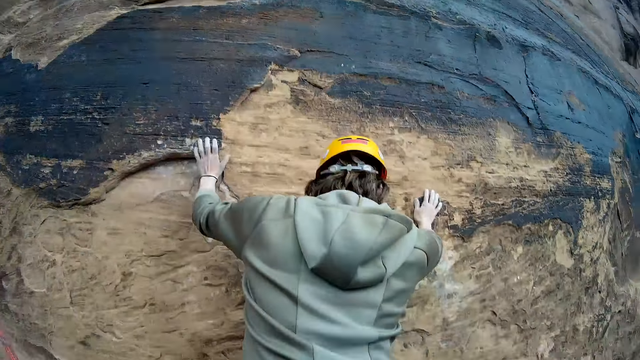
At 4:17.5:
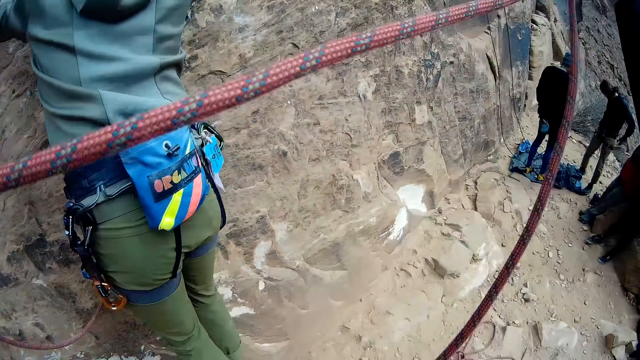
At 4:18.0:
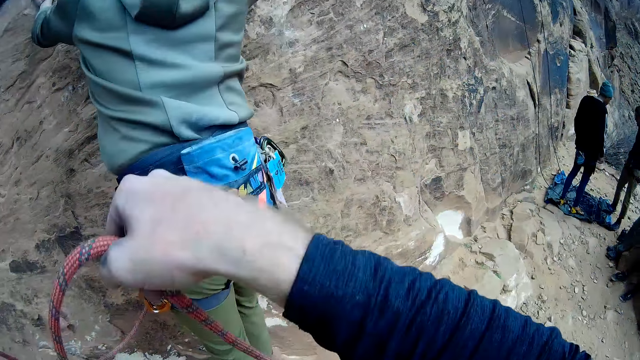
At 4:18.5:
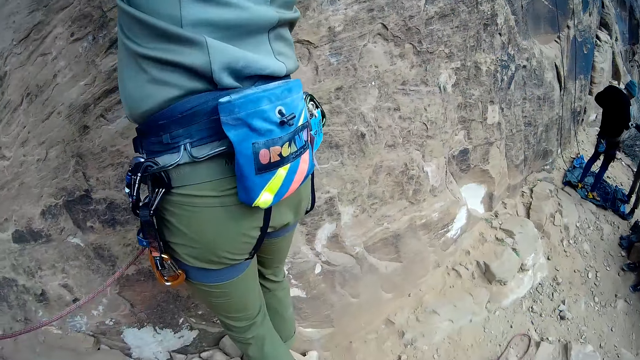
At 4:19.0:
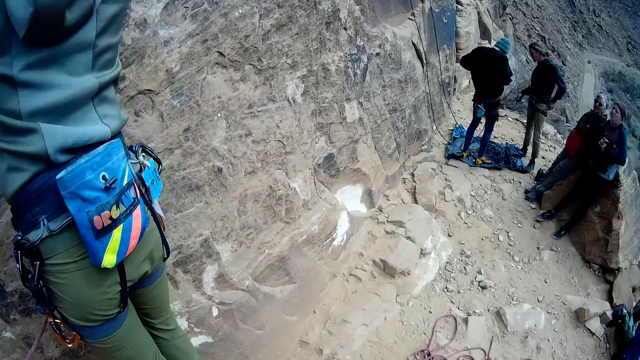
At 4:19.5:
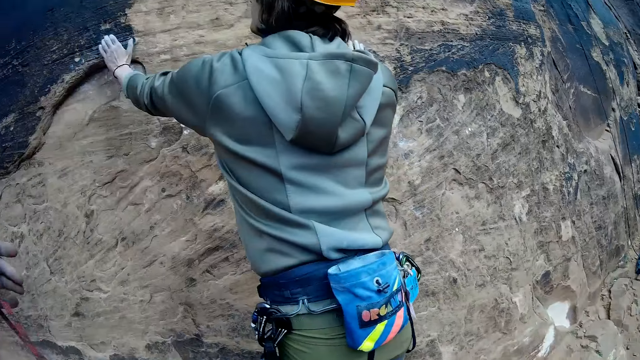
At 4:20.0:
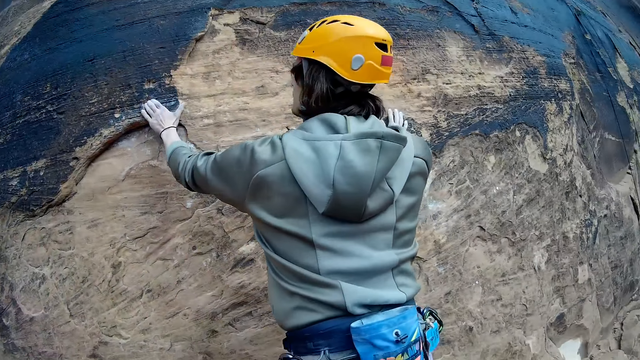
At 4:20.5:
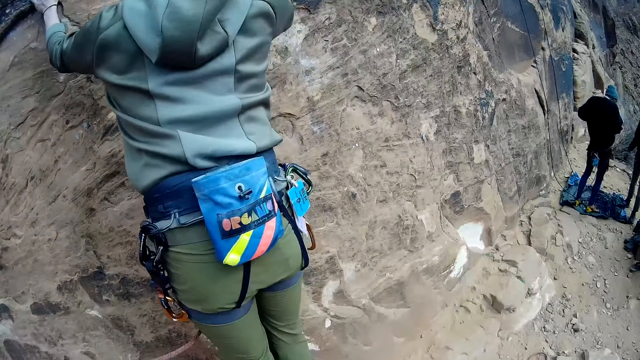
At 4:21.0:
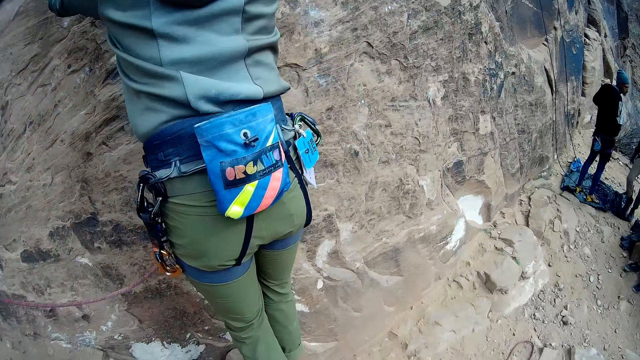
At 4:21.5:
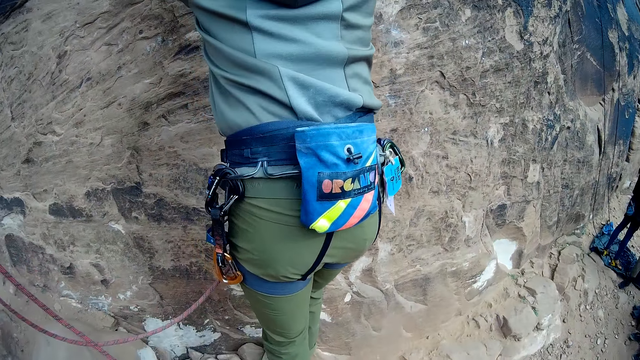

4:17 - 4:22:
A man climbs on the hill. The camera wearer raises the rope high.

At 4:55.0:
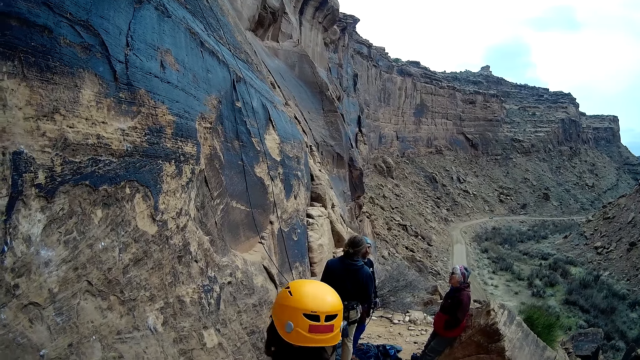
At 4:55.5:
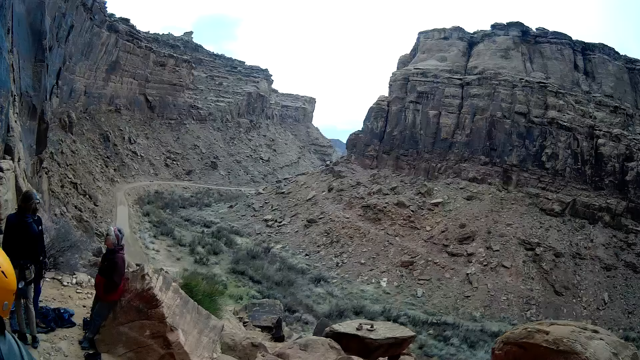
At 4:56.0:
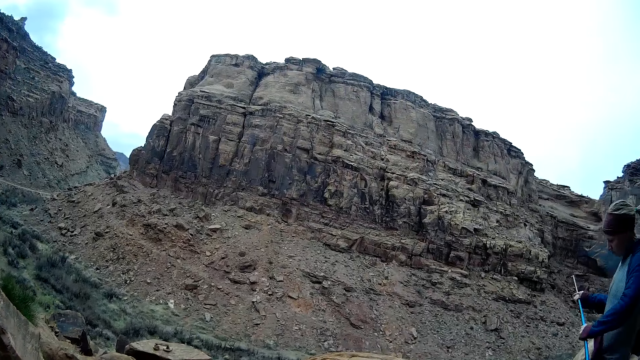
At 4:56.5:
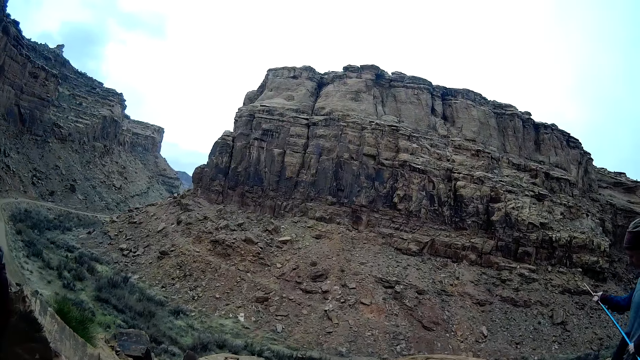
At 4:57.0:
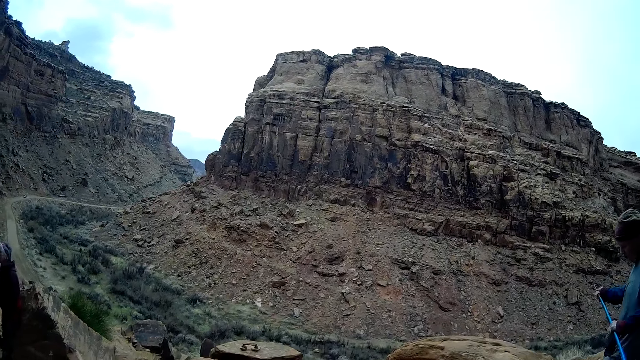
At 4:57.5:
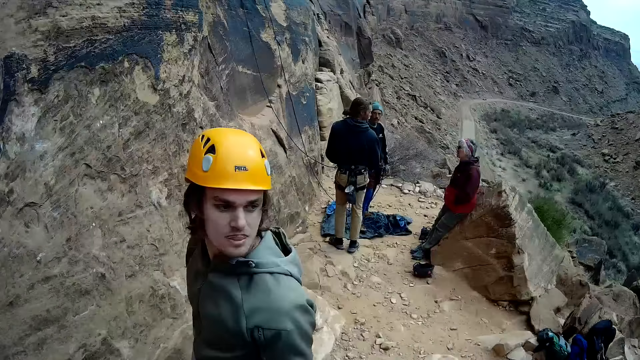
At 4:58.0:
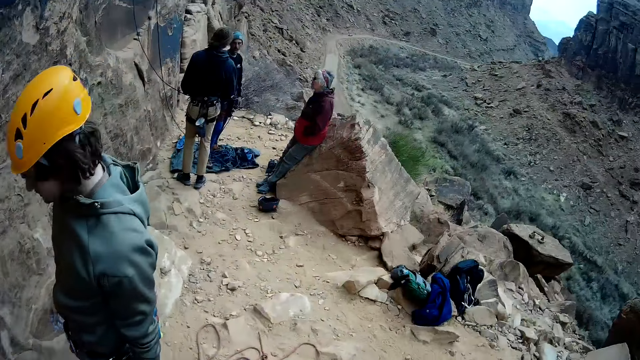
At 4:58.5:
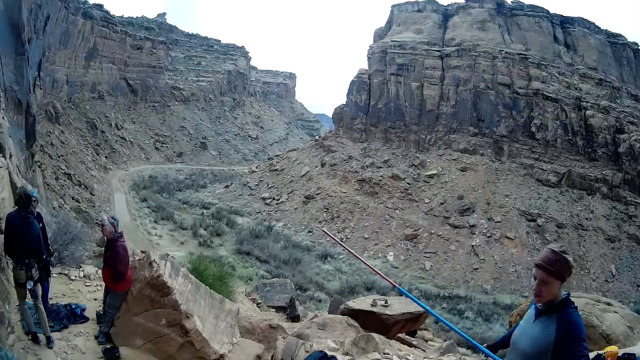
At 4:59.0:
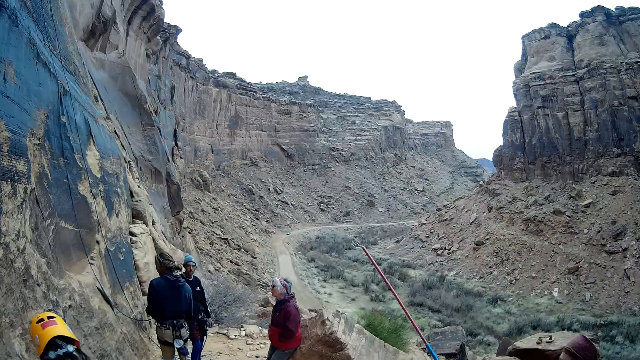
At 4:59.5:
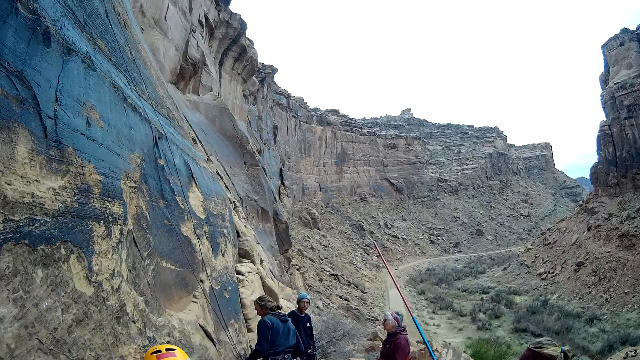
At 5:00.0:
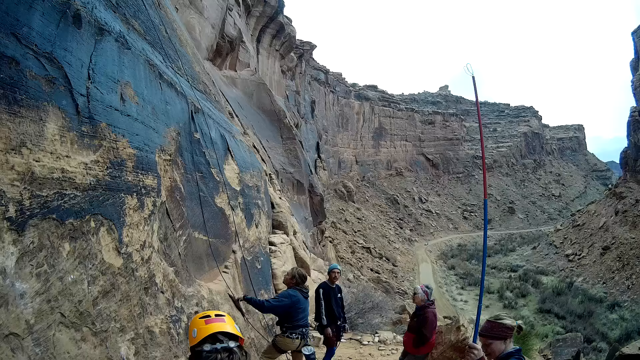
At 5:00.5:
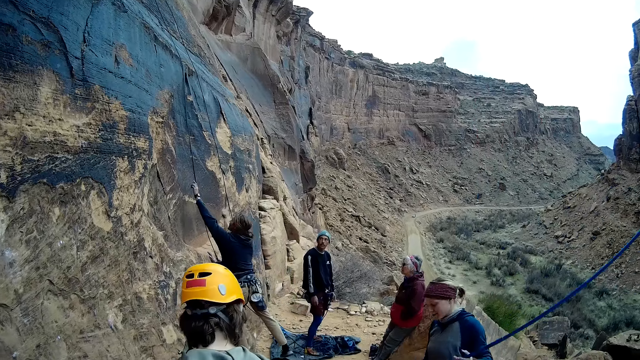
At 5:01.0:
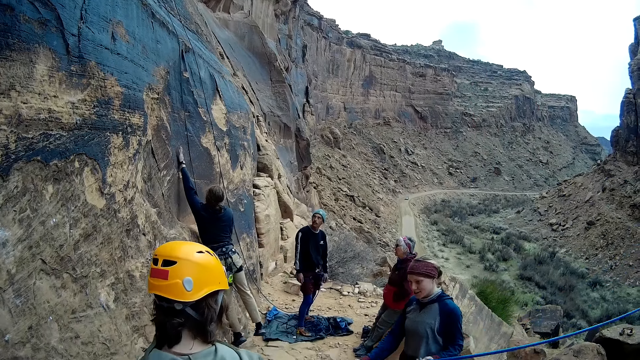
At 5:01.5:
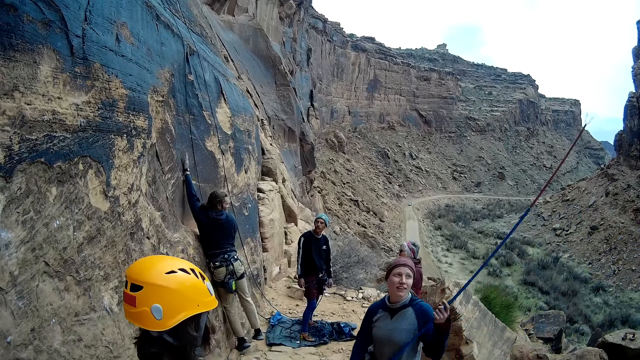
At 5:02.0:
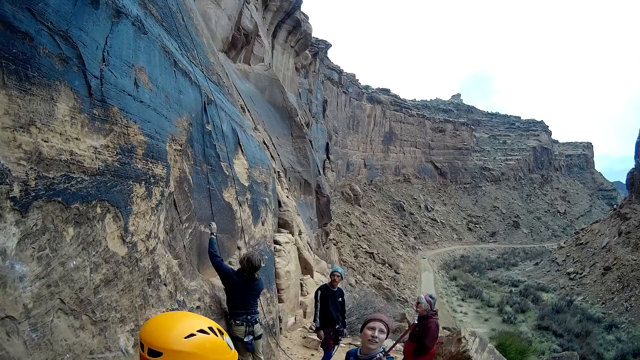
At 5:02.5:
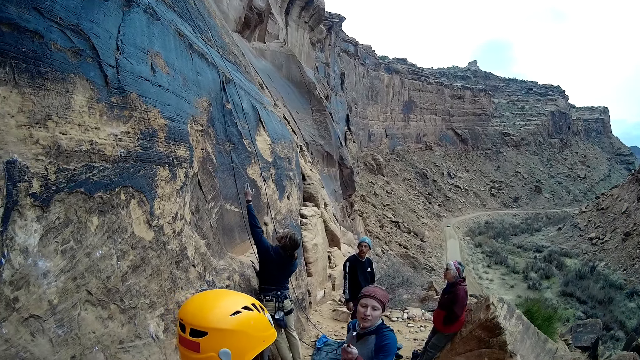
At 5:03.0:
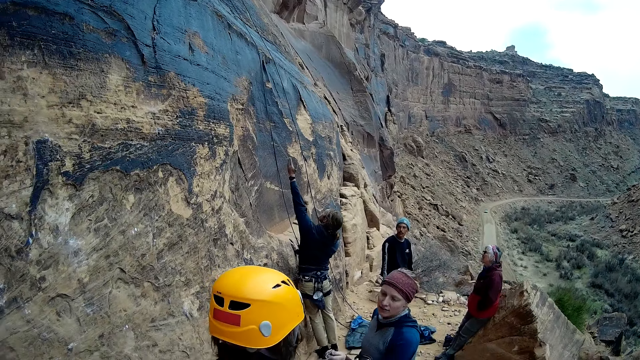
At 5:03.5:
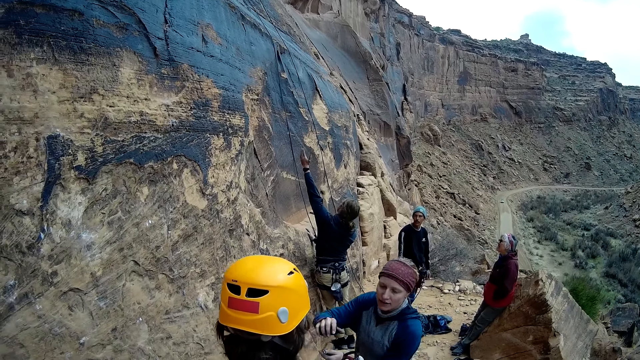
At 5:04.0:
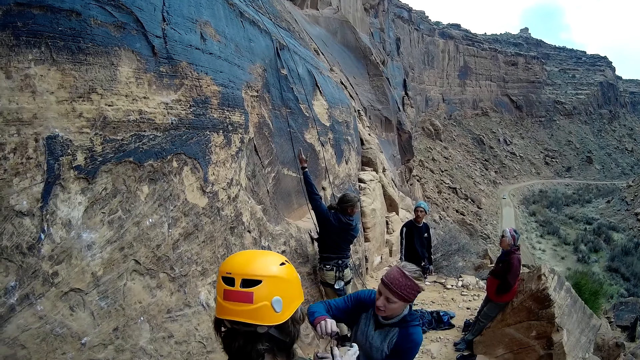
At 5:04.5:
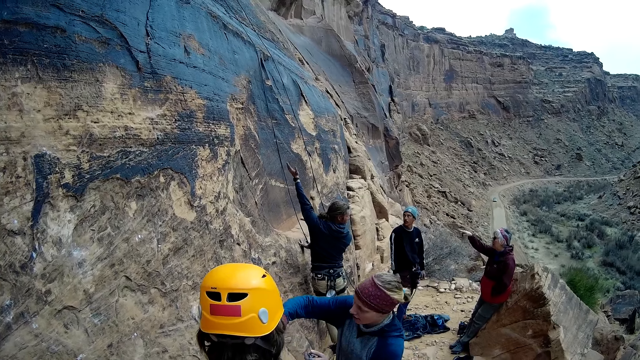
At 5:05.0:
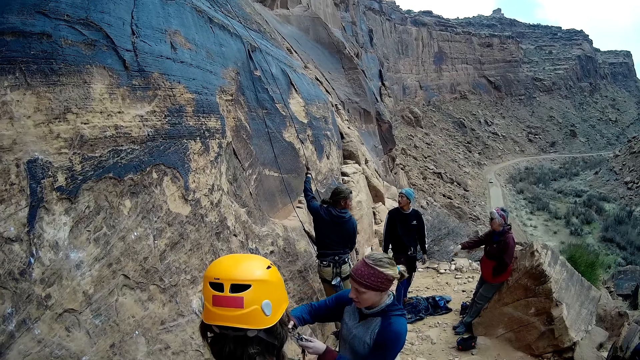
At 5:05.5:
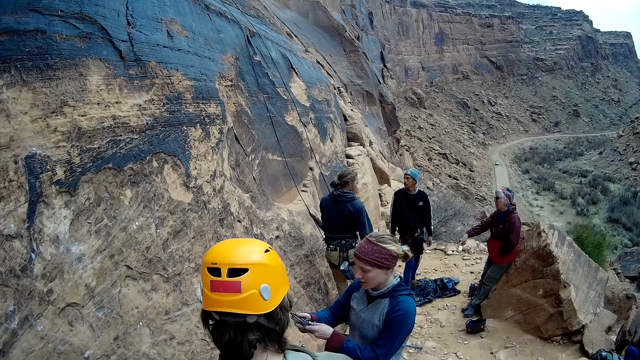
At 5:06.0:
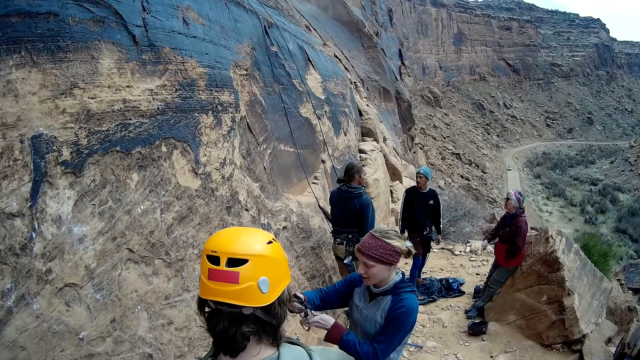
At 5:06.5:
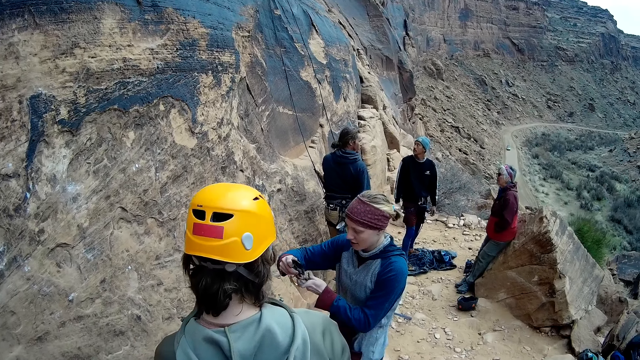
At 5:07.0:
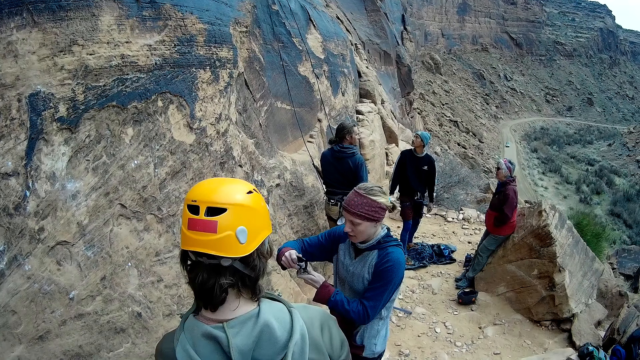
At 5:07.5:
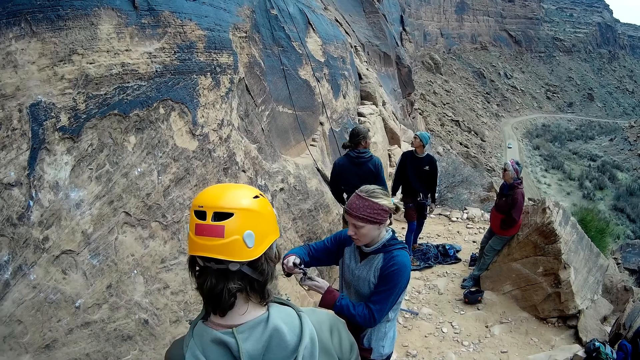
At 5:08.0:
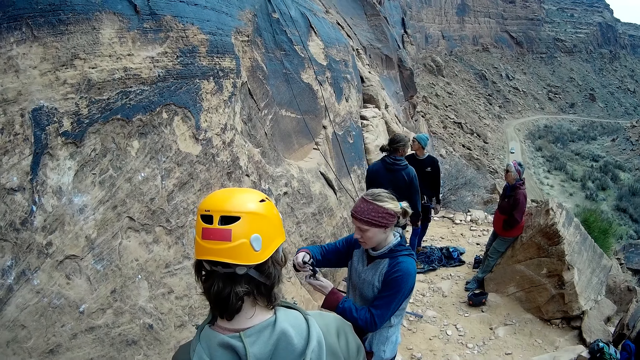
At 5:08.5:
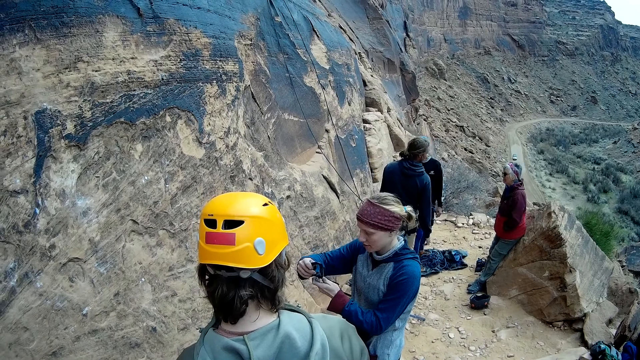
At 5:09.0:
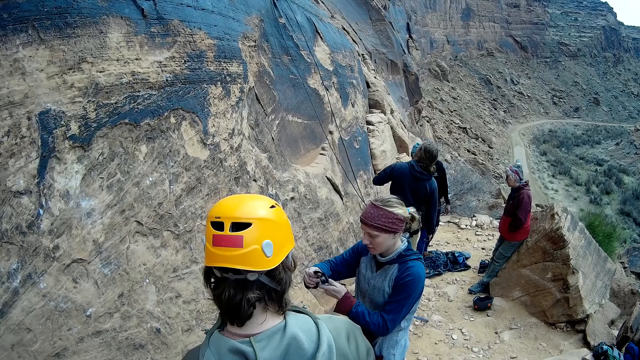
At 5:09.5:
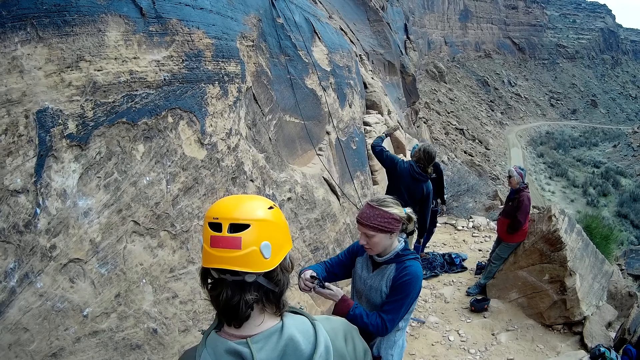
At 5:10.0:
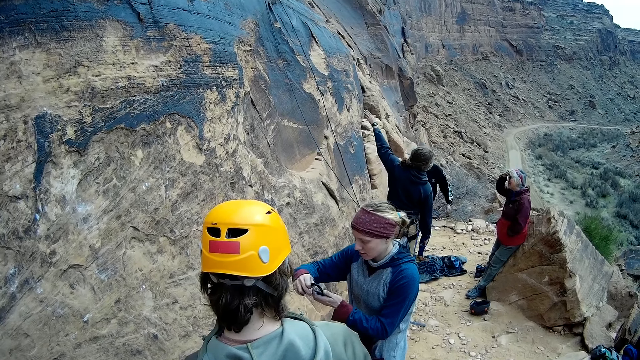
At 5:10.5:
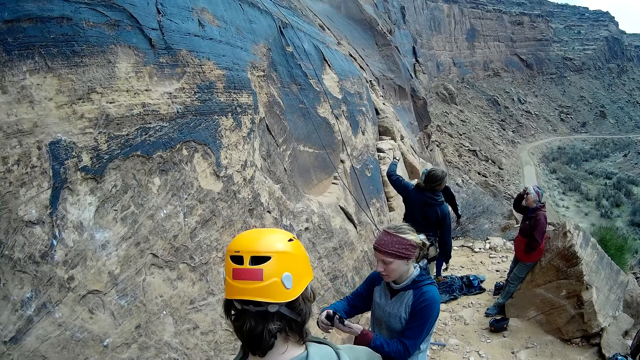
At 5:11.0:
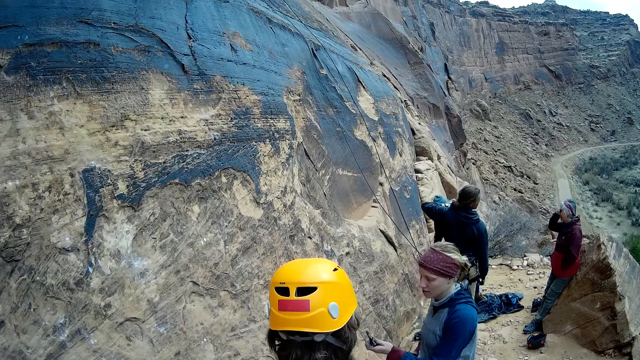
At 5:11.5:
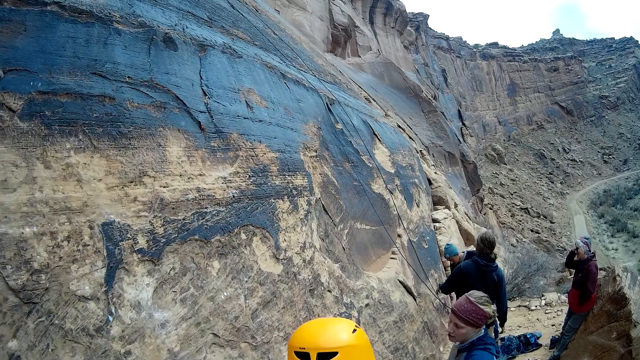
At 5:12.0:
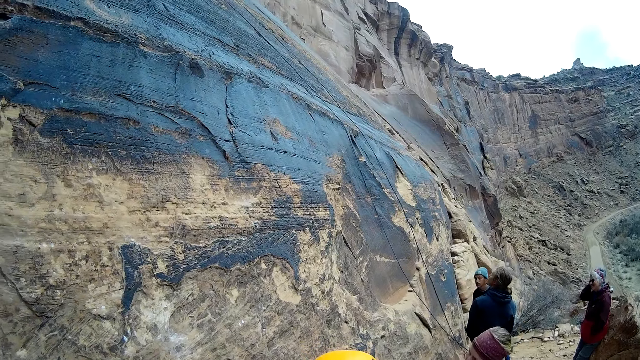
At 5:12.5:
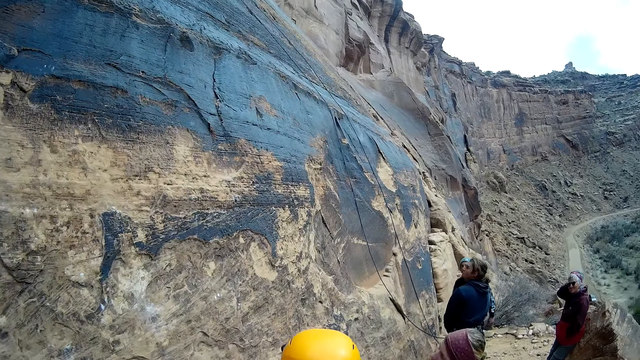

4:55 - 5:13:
A man walks towards another man with a metal bar in hands. The first man adjusts the metal bar. The other man adjusts ropes using the left hand. A woman attaches a stick to a hook for a man. The first man converses with the other man. The other man gives a climbing quick draw to the first man. The man hooks the quick draw on the metal bar. Another man bends down.
